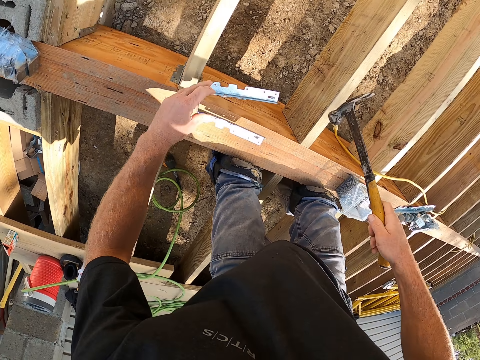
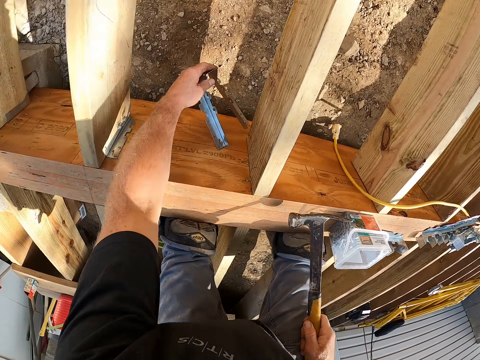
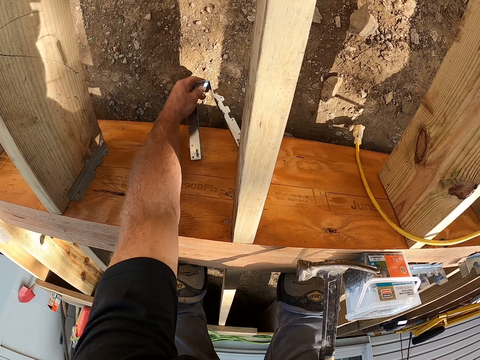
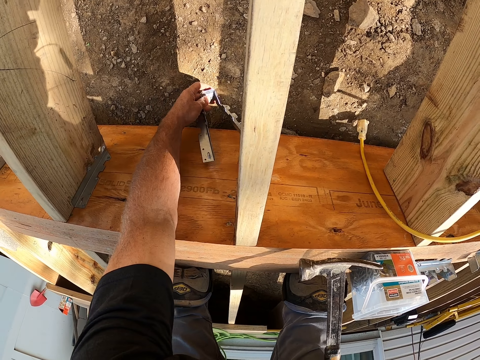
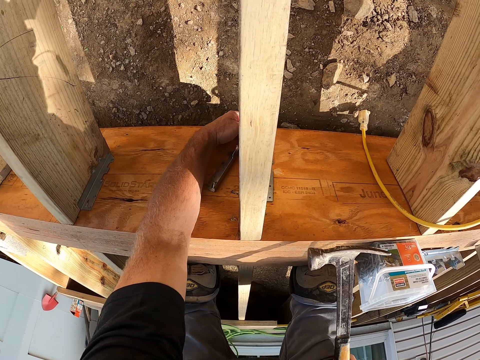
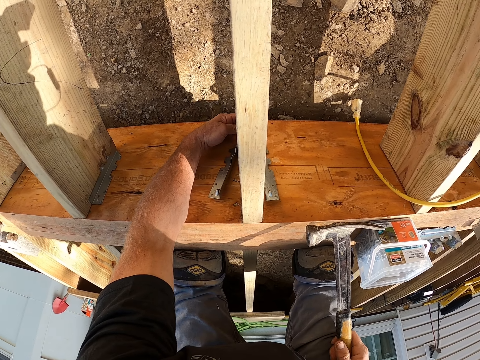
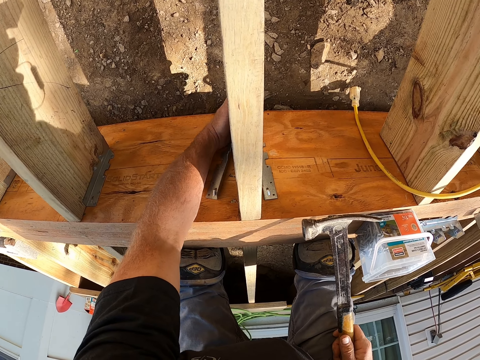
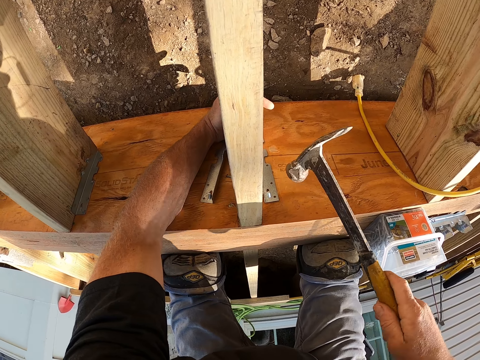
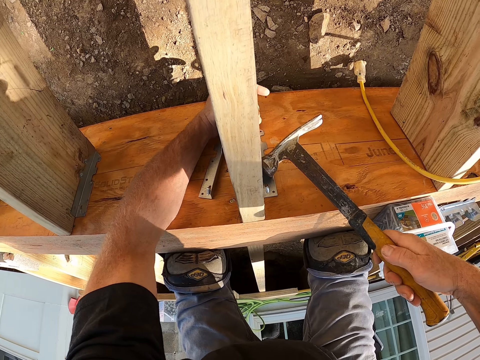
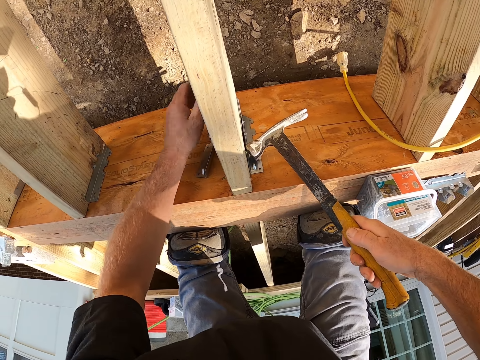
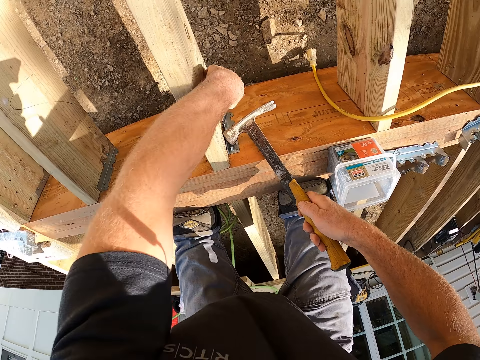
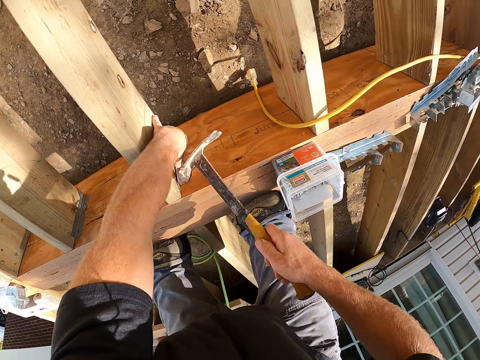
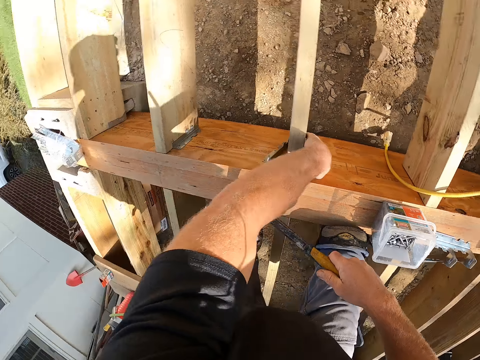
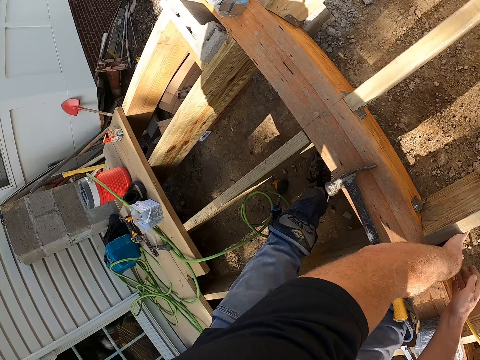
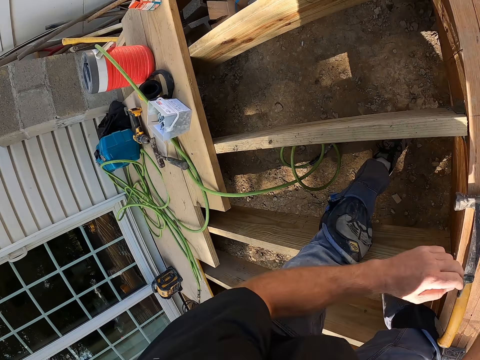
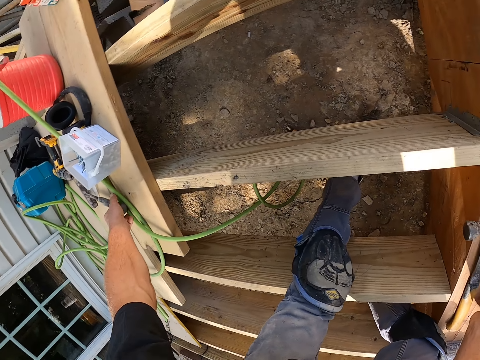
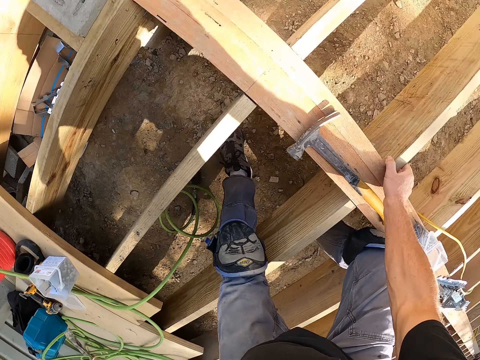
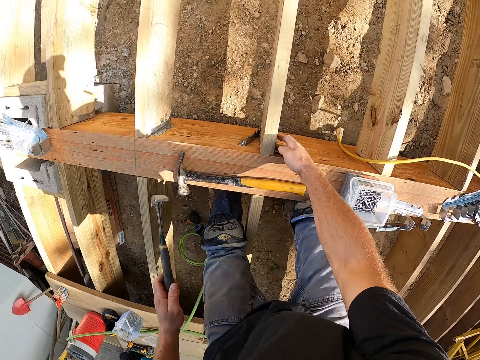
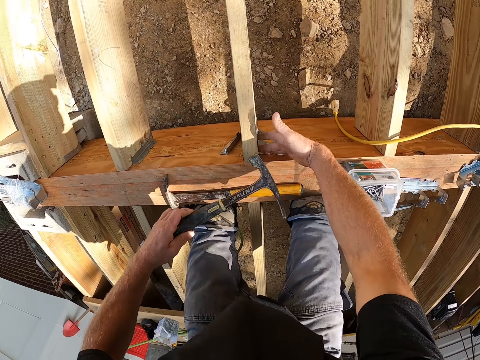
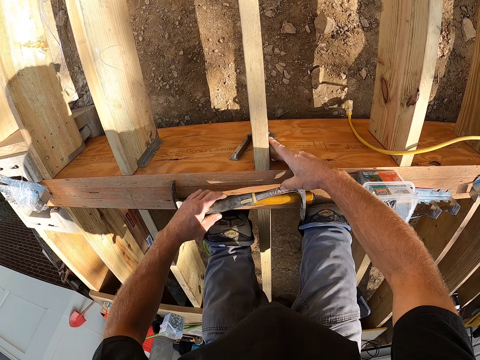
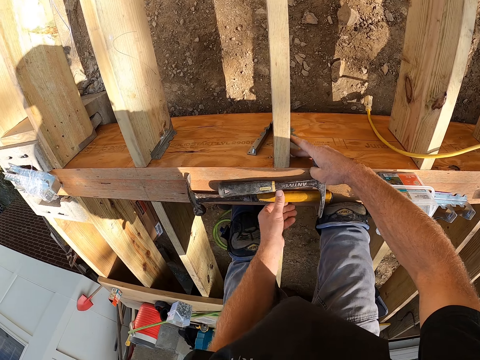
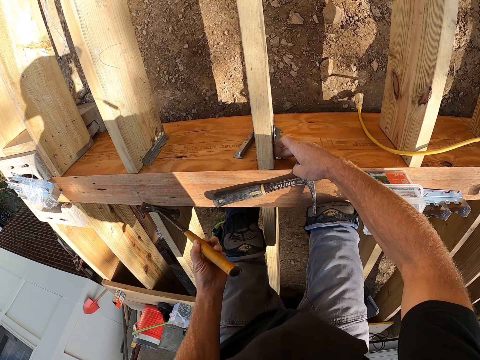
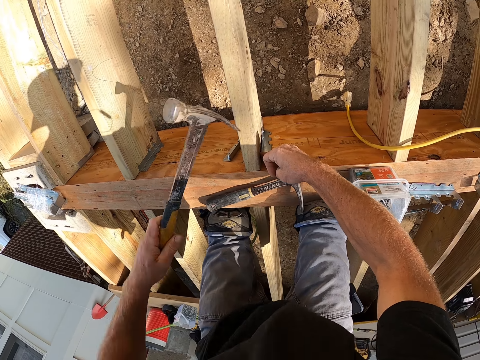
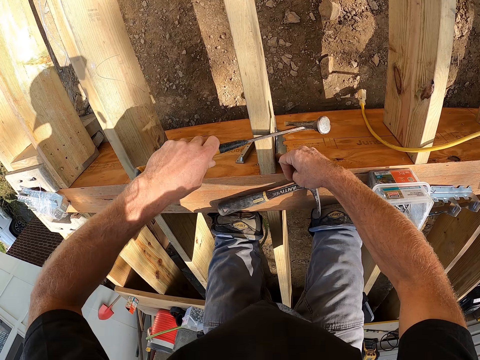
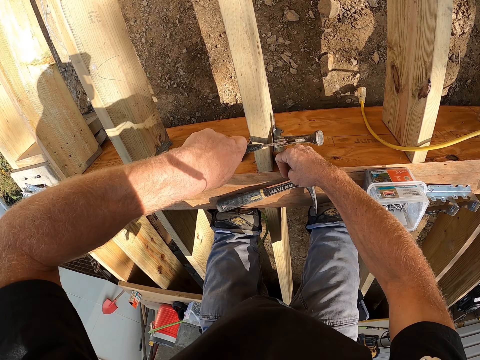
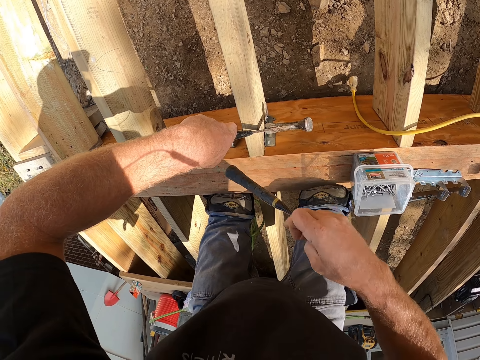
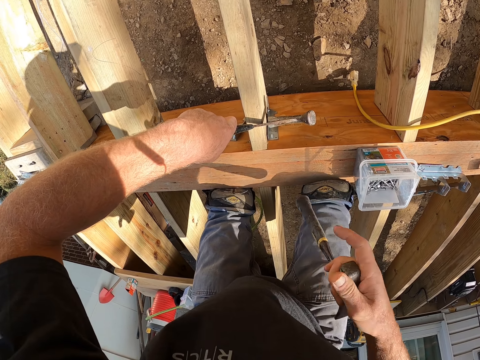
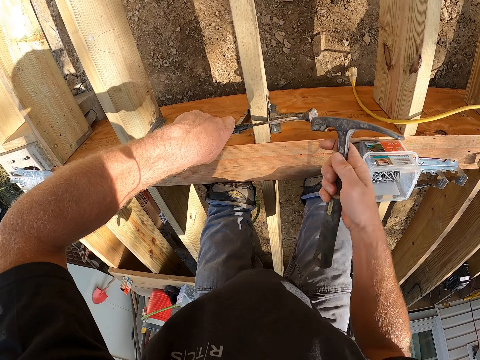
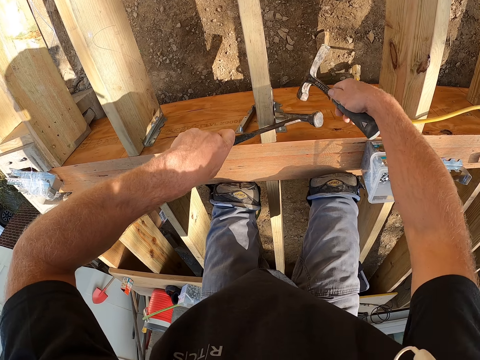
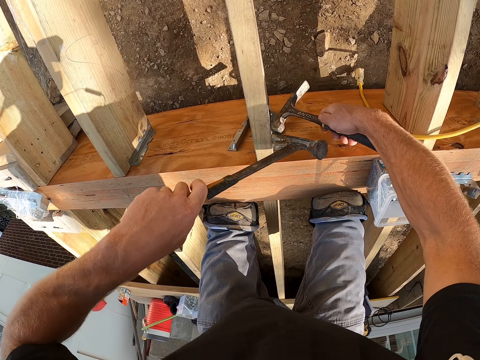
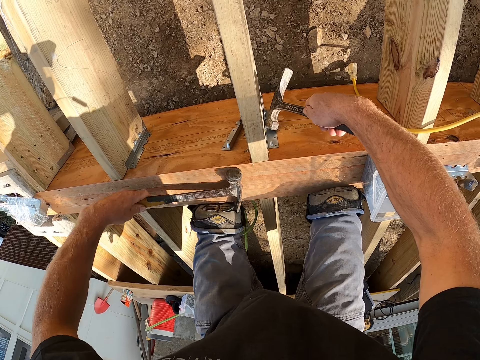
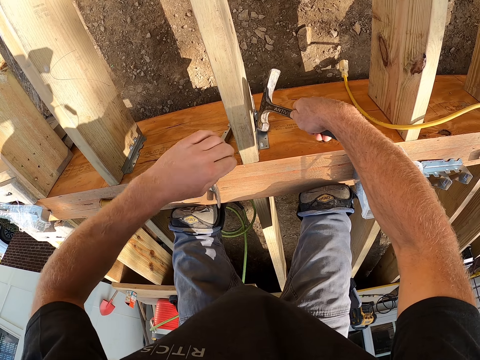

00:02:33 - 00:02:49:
The camera wearer fixes the hinge on the wooden frame. They put down the hammer and take the hammer. They put down the hammer and take the hammer again. They hold the hinge.

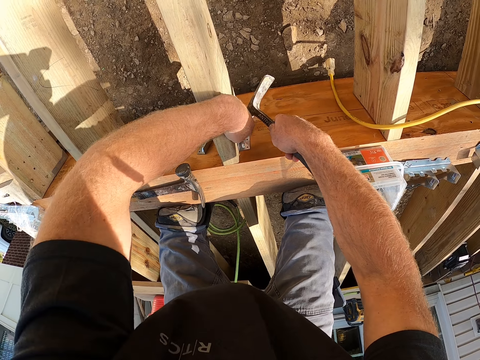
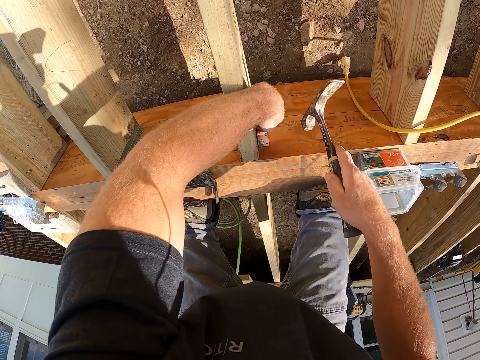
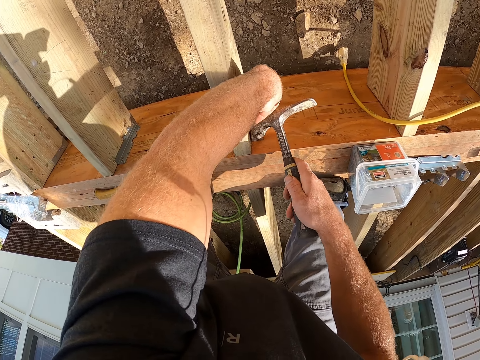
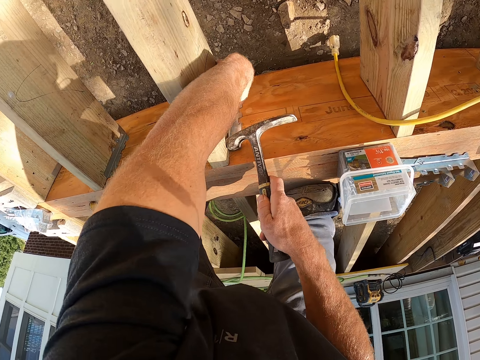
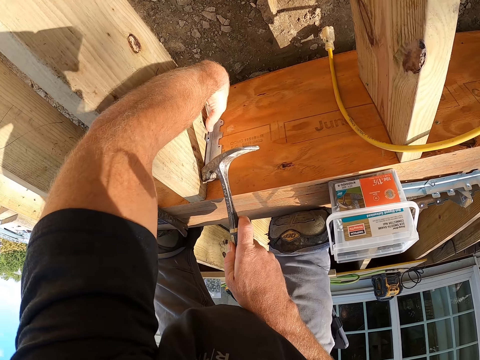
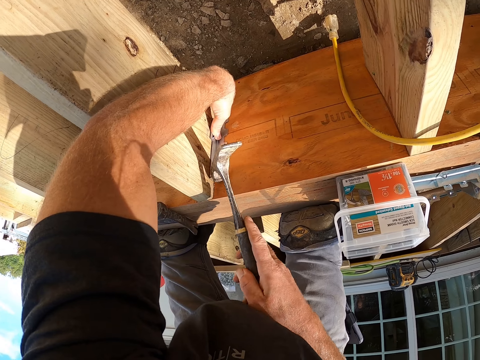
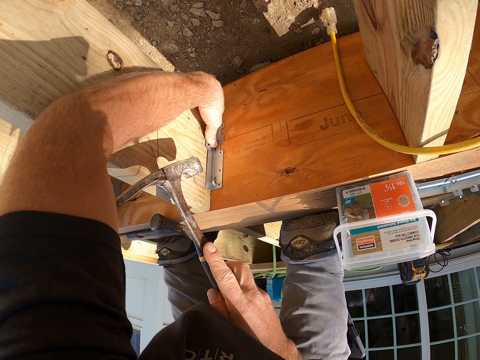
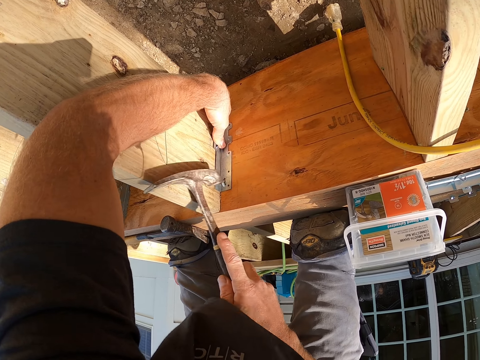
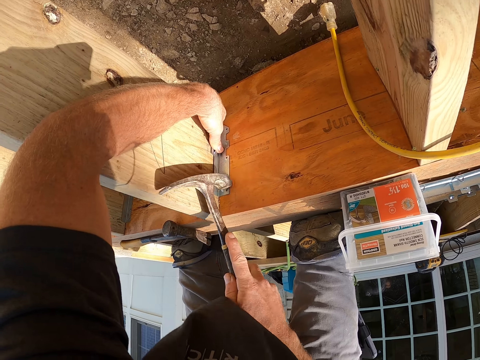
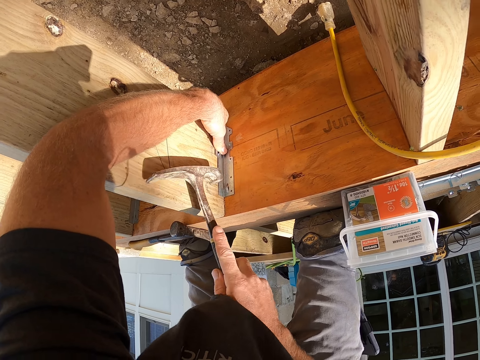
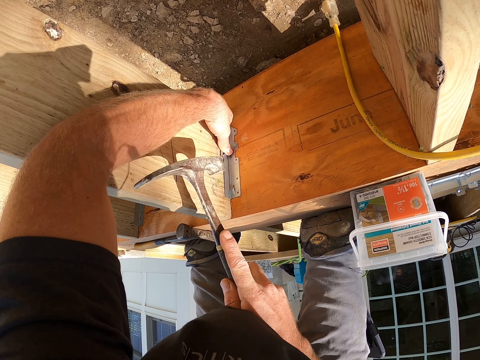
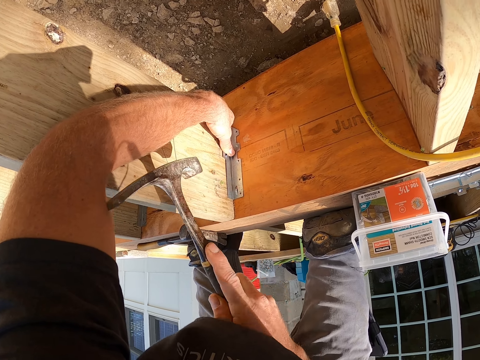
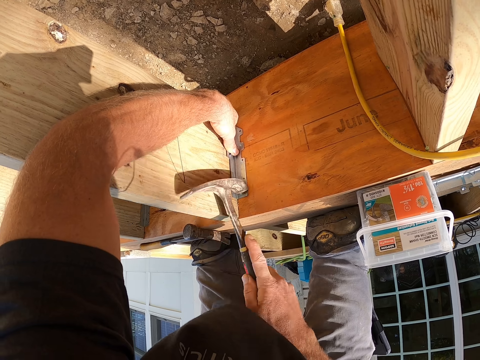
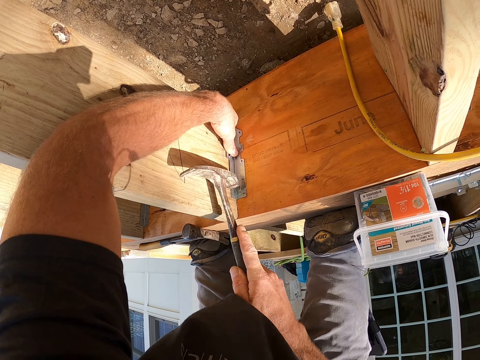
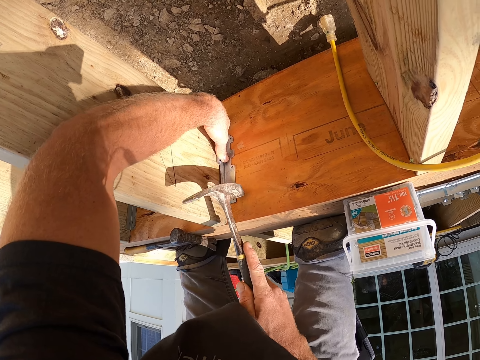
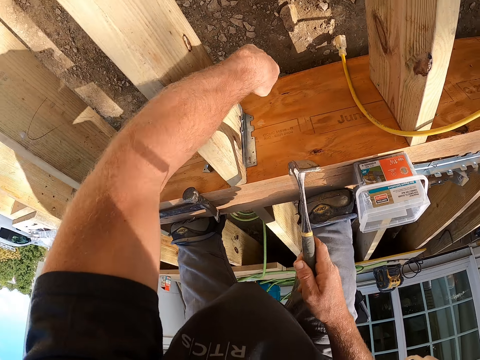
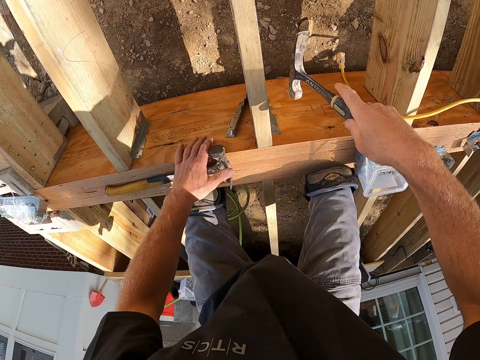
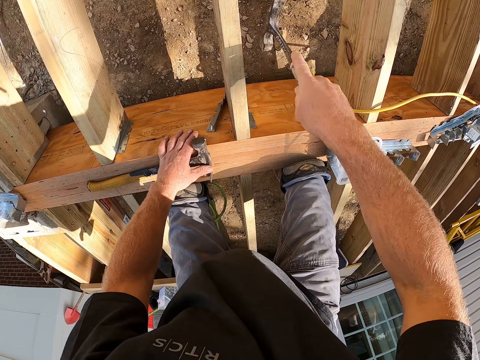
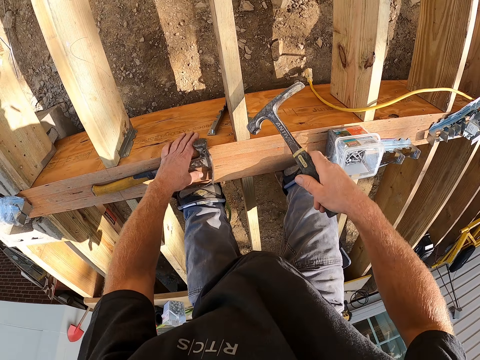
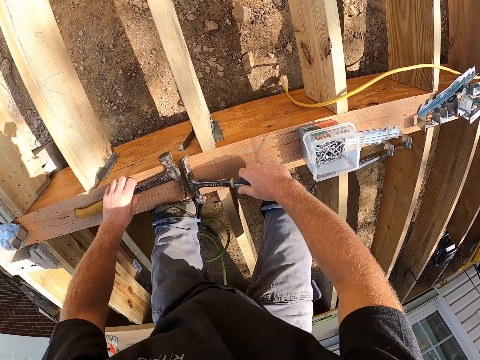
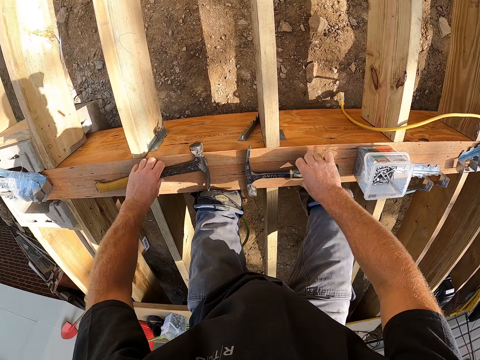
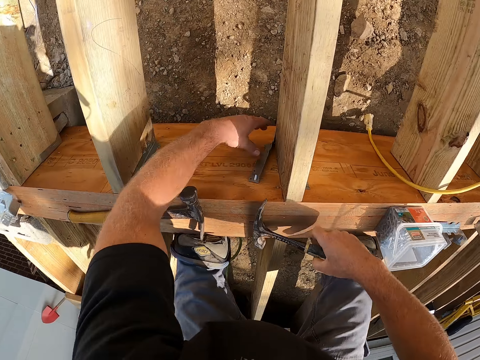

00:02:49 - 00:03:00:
The camera wearer hits the nail with the hammer. They put down the hammer.
